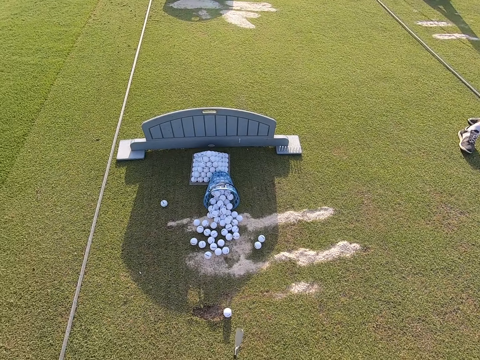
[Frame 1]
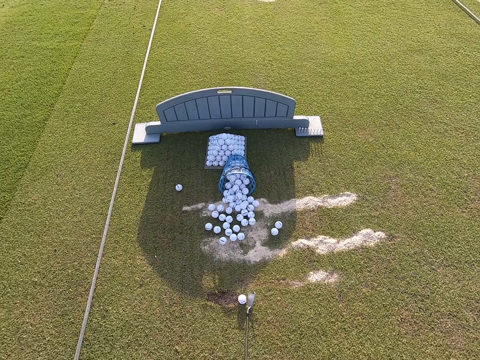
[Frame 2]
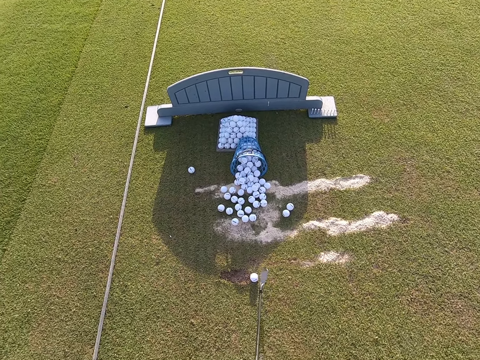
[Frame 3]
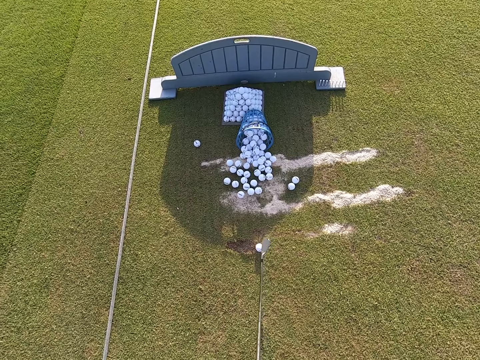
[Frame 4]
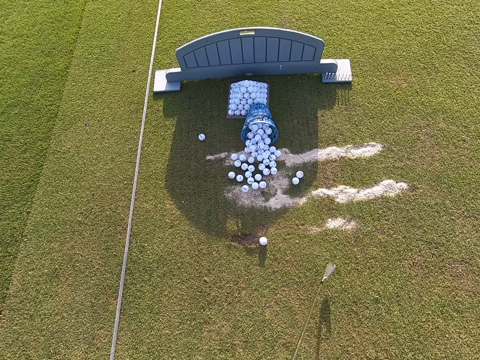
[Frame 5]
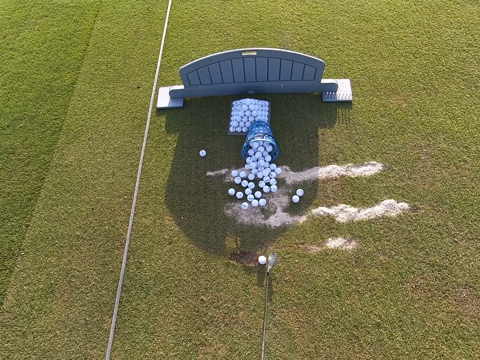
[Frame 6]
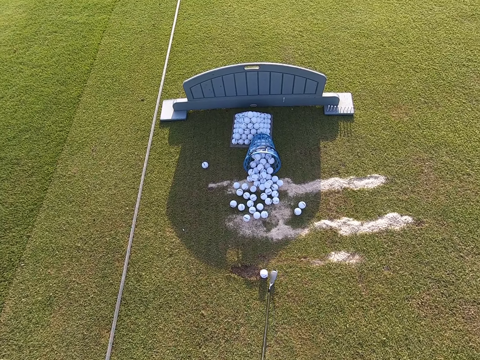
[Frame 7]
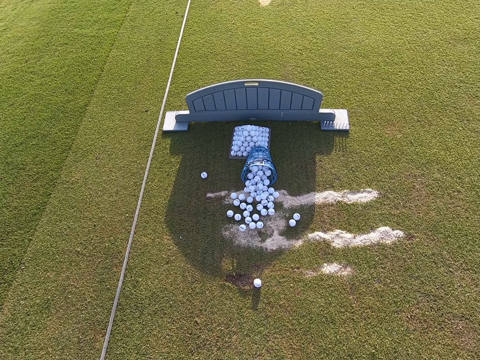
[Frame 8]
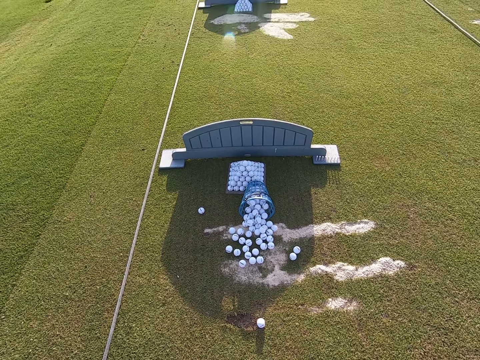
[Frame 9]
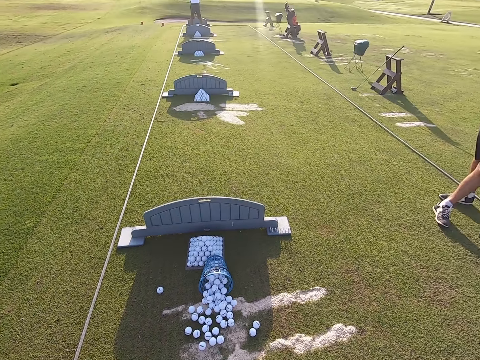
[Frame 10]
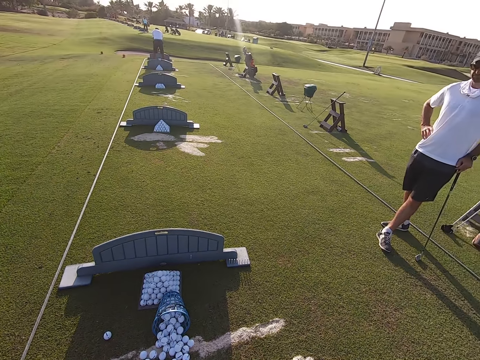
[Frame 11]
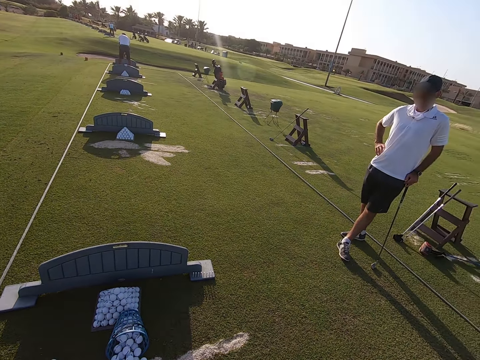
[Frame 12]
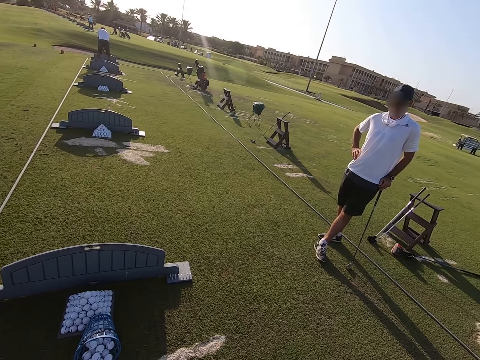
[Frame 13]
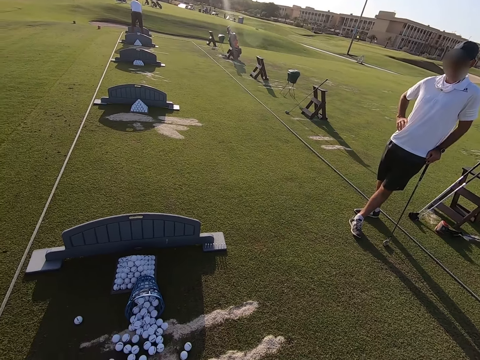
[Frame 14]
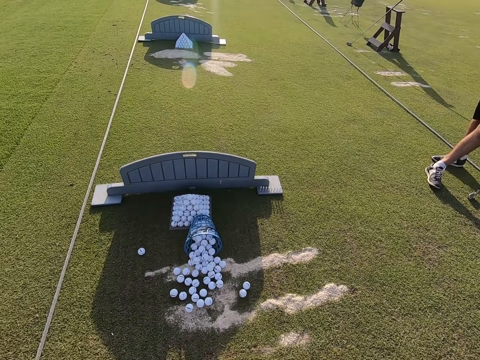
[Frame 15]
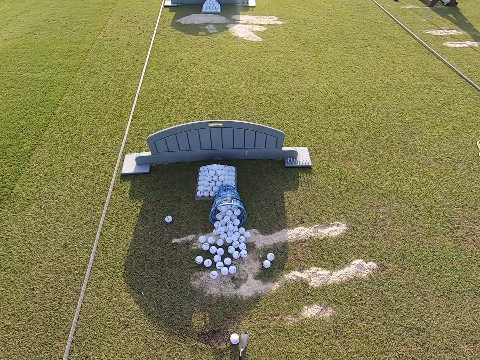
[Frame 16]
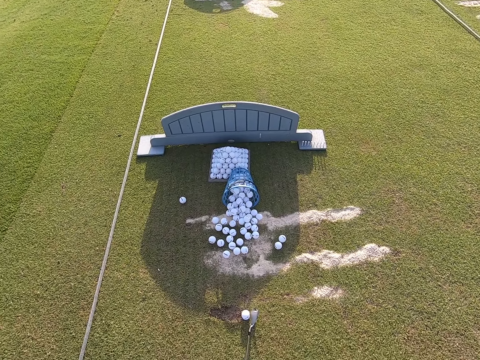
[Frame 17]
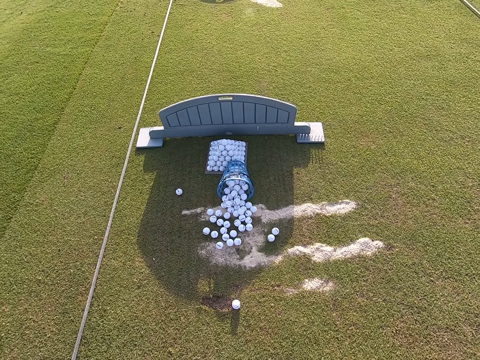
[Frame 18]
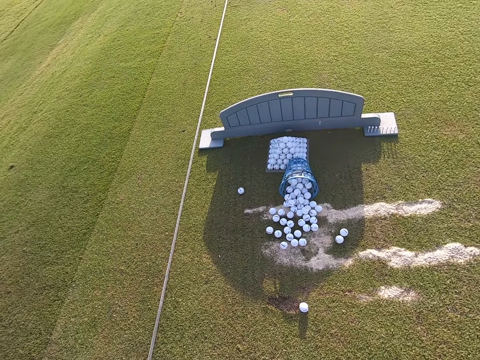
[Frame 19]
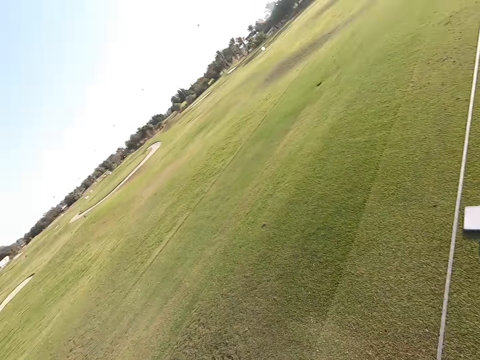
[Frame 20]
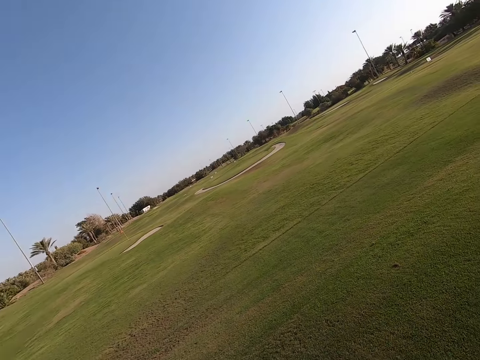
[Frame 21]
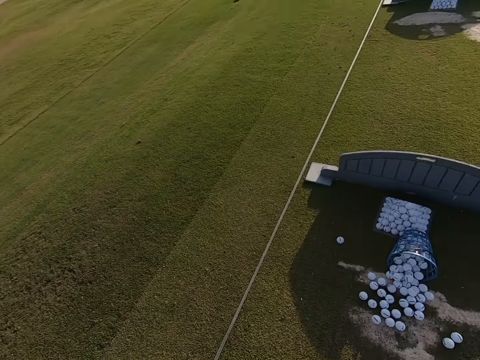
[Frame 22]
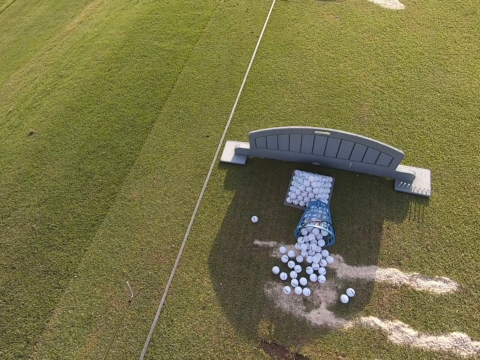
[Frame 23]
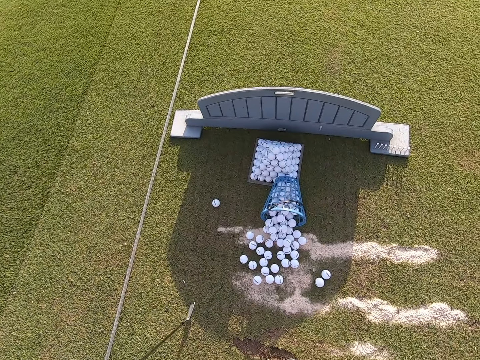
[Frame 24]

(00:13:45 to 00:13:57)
The camera wearer hits the golf with the golf club. They play the game.

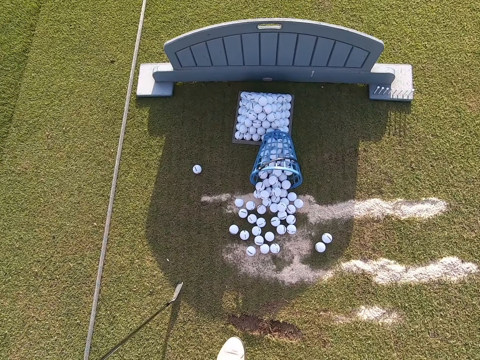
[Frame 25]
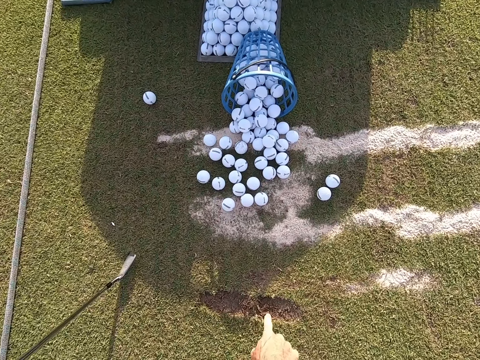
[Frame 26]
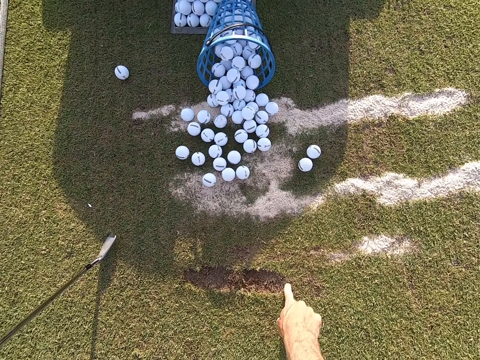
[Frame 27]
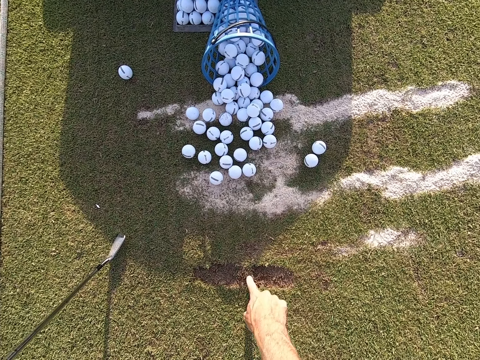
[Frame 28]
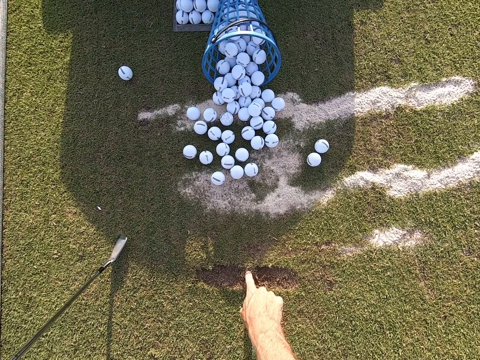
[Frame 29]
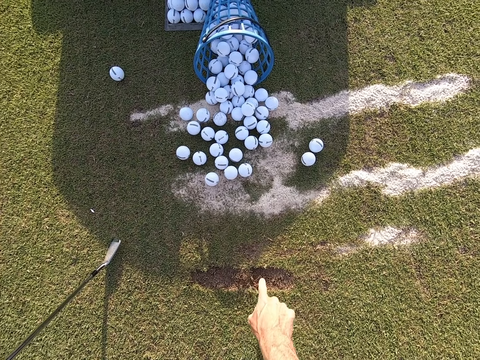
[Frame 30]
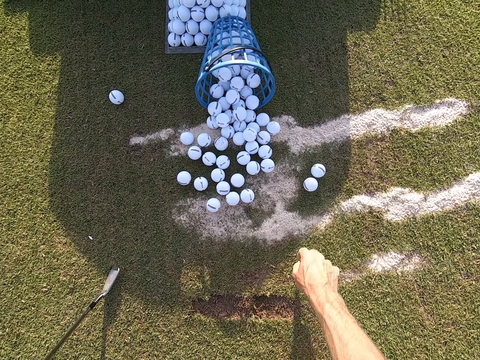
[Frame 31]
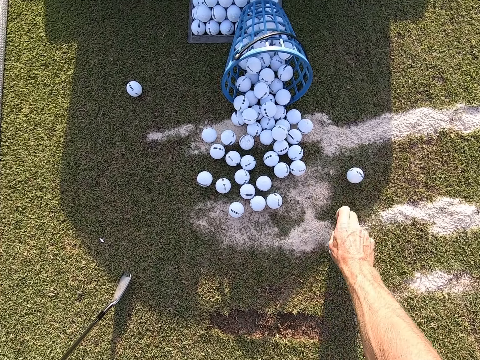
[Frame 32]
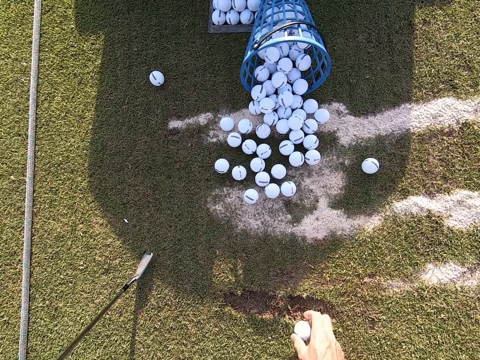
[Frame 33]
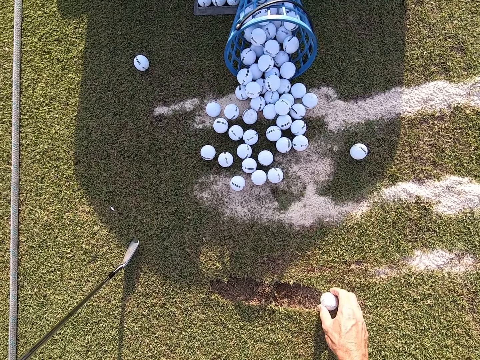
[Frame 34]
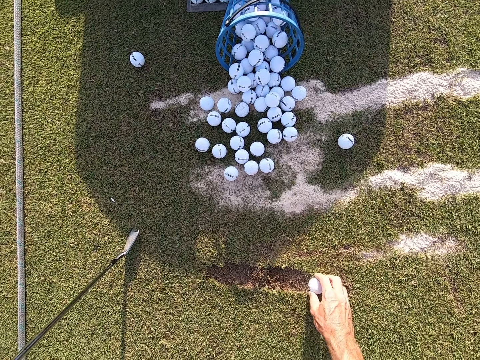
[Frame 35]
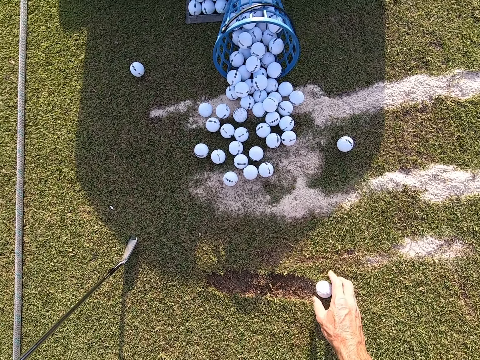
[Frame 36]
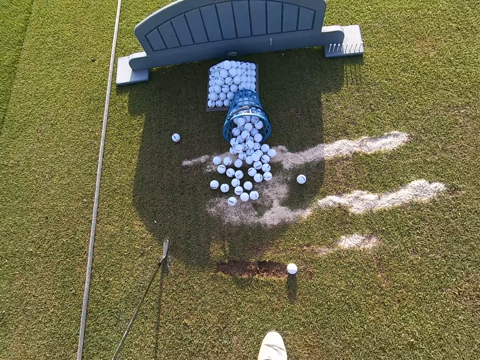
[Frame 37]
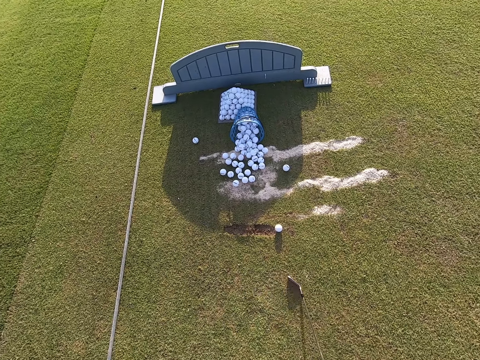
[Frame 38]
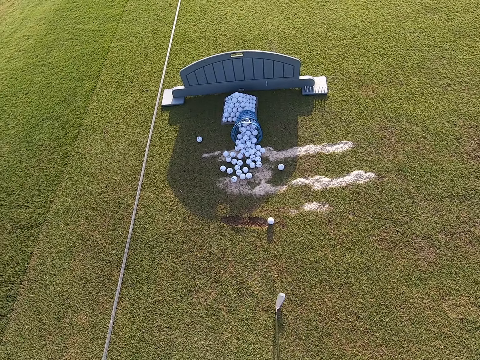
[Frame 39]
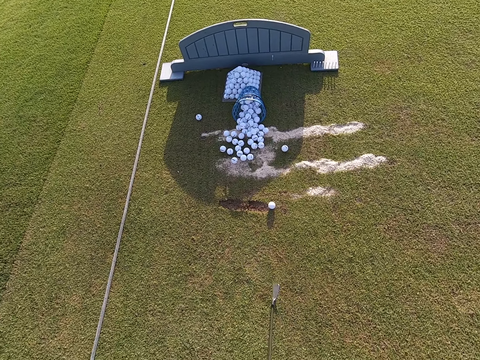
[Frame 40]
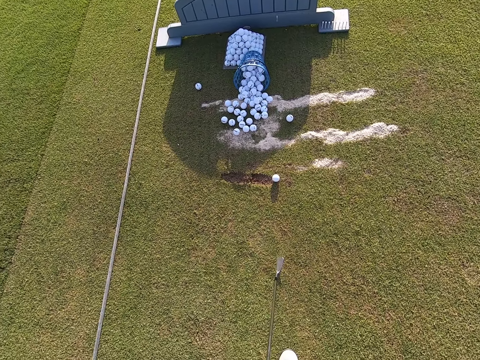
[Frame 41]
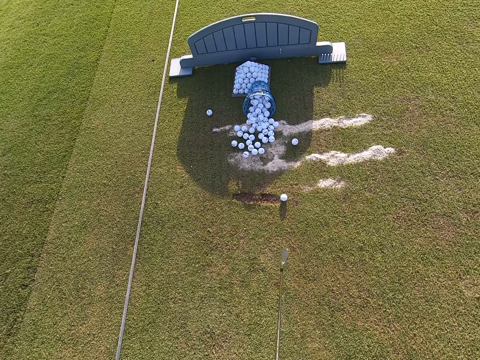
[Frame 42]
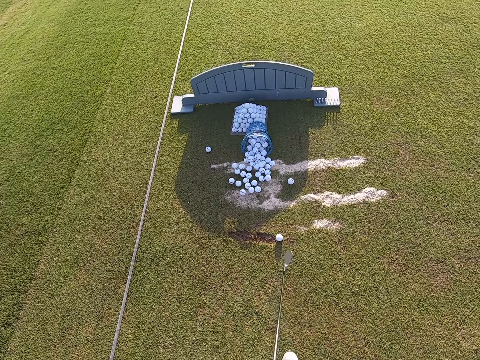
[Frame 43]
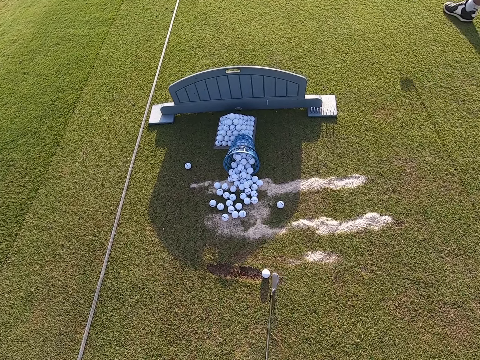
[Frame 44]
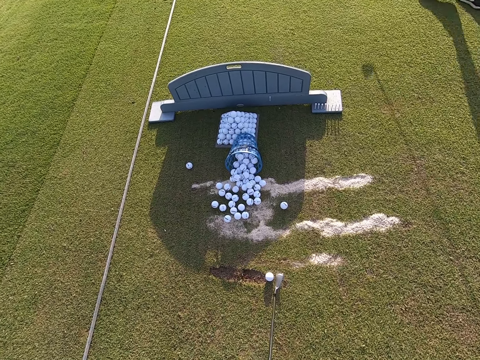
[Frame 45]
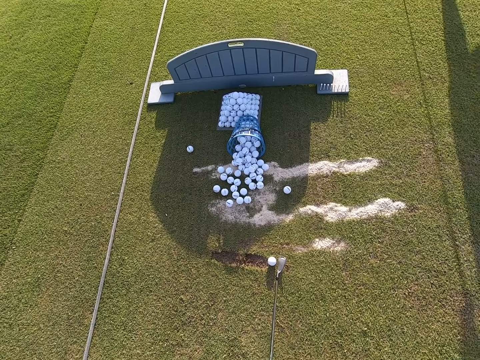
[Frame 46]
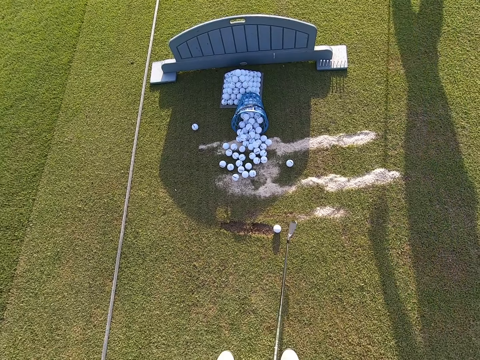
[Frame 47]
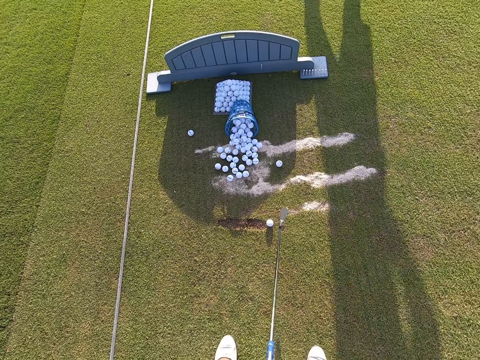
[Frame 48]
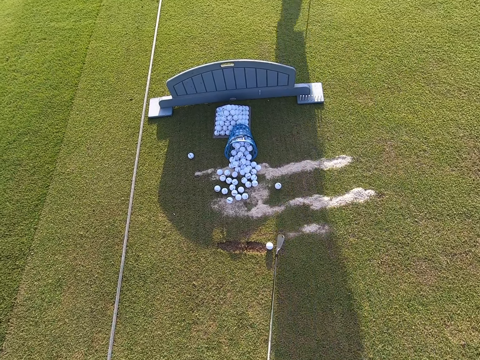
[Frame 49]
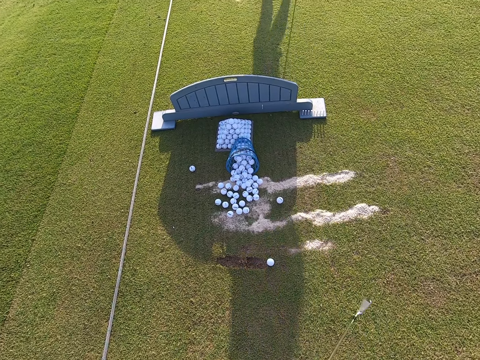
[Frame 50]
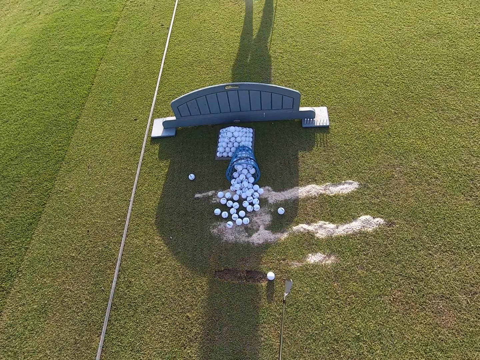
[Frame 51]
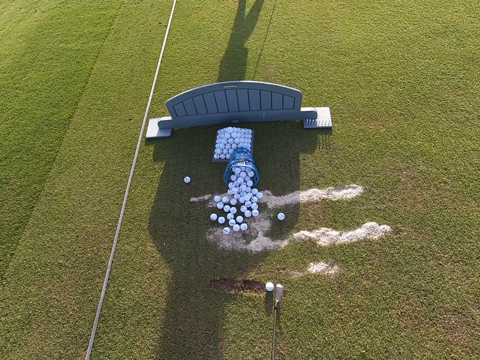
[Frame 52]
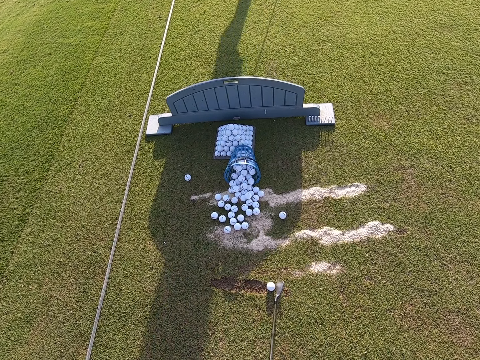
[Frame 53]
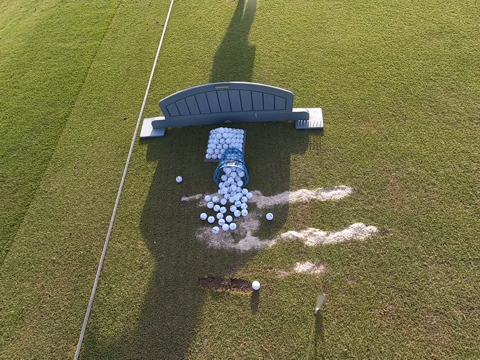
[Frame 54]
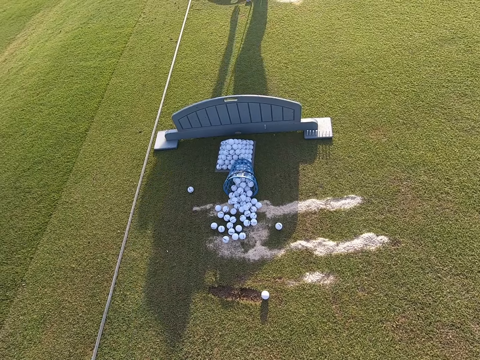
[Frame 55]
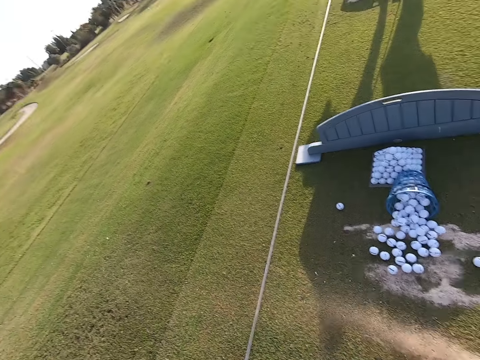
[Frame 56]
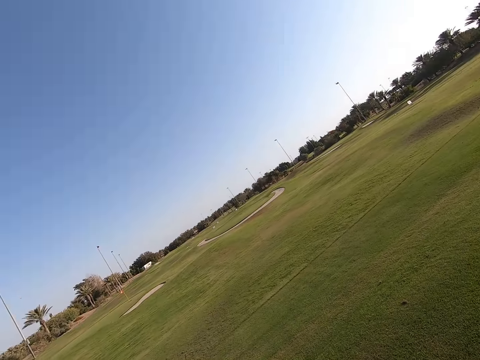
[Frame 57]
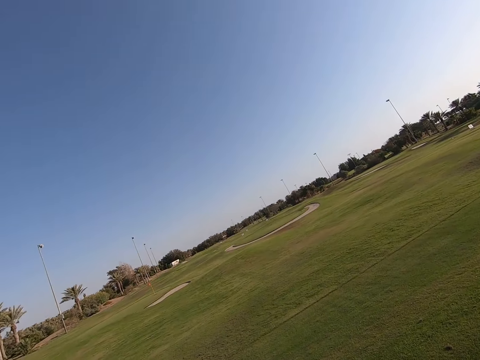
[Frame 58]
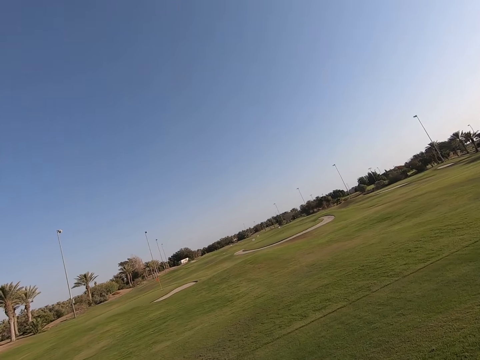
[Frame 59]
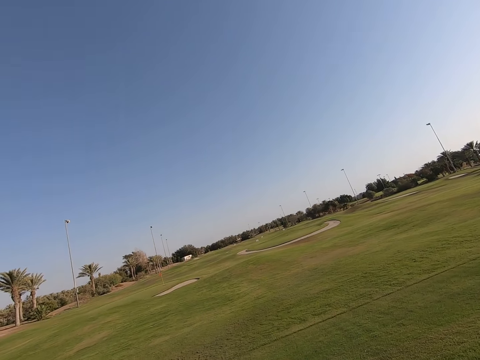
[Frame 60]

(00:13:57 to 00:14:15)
The camera wearer measures the direction. They touch the ground with a finger. They pick up a golf, move a golf ball with hand, and put the golf on the center point. A person walks around. The camera wearer hits the golf. They play the game.
